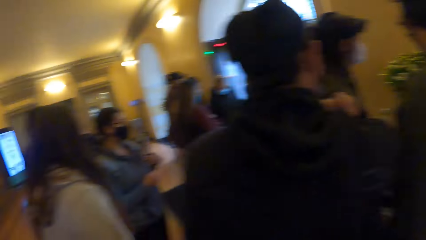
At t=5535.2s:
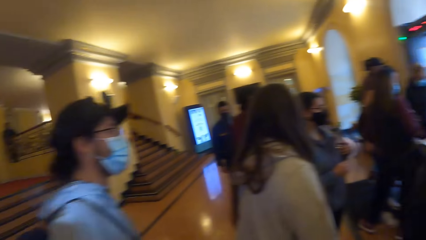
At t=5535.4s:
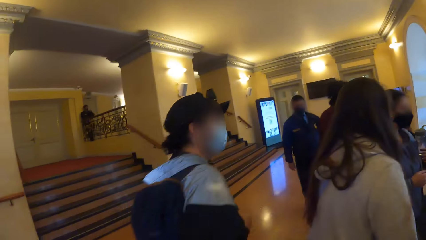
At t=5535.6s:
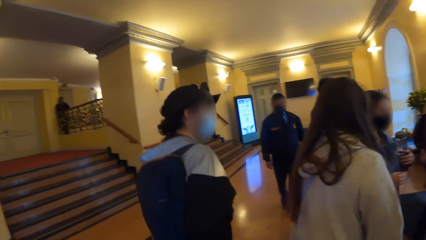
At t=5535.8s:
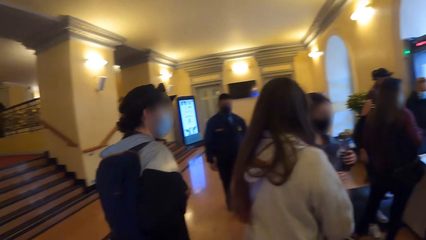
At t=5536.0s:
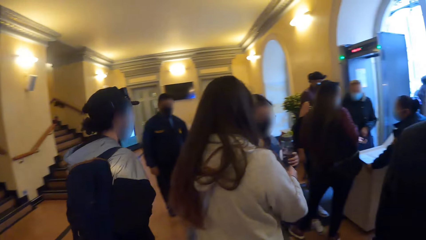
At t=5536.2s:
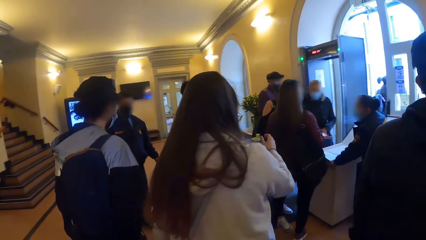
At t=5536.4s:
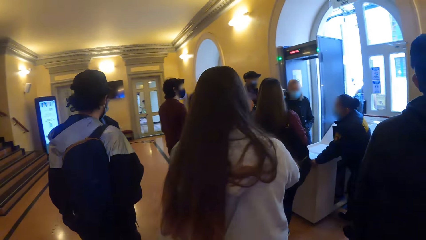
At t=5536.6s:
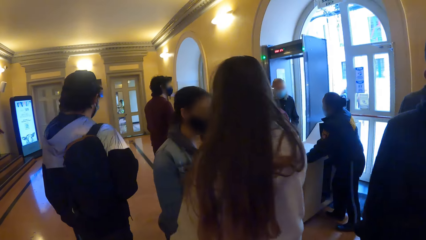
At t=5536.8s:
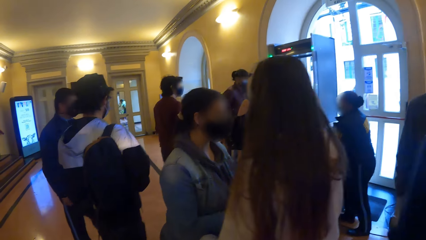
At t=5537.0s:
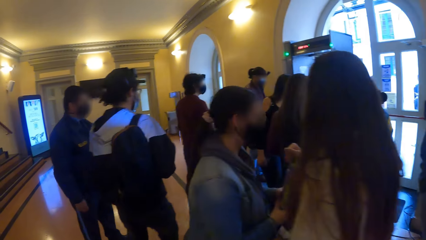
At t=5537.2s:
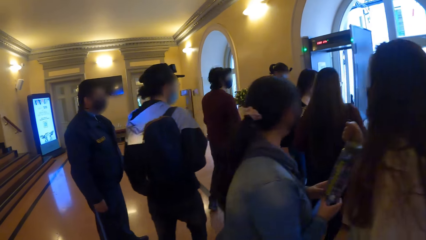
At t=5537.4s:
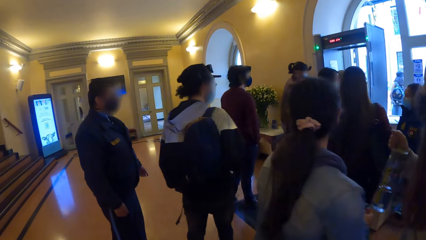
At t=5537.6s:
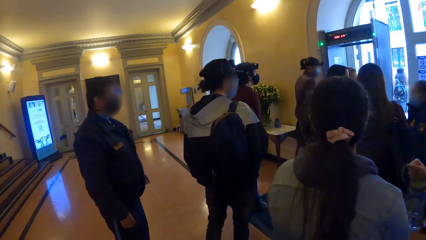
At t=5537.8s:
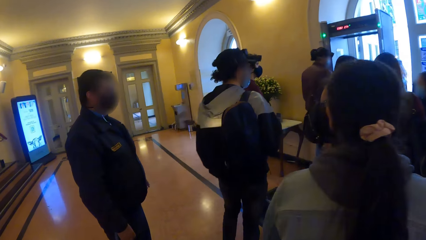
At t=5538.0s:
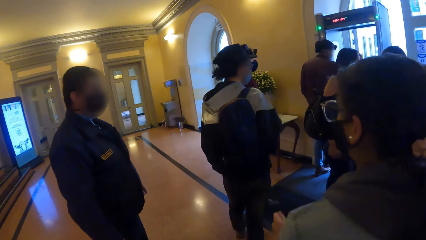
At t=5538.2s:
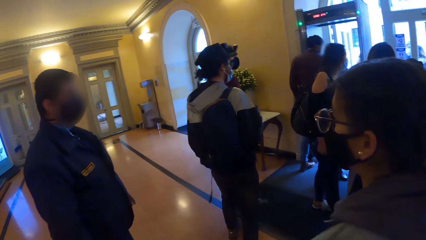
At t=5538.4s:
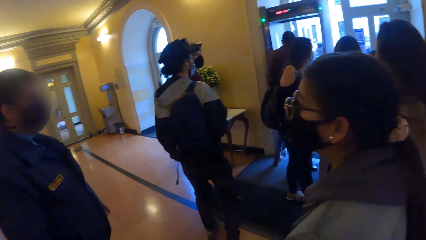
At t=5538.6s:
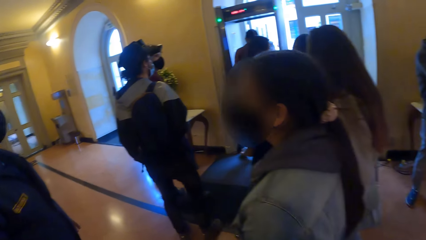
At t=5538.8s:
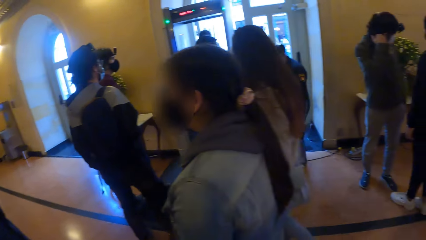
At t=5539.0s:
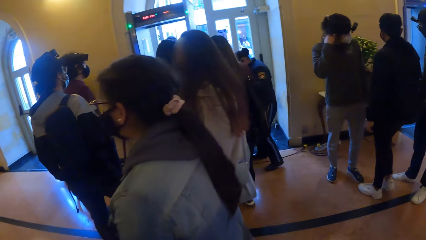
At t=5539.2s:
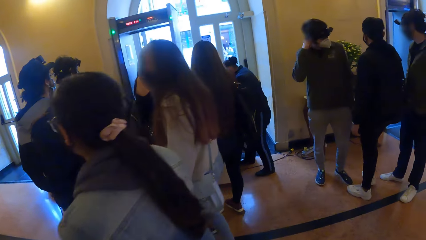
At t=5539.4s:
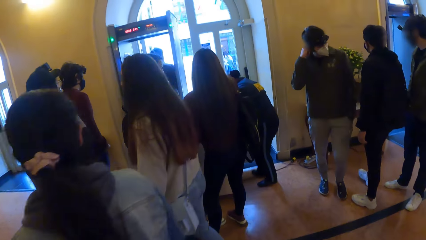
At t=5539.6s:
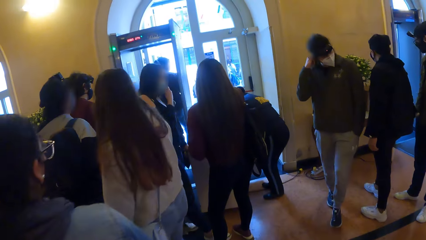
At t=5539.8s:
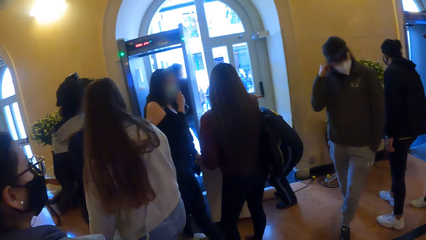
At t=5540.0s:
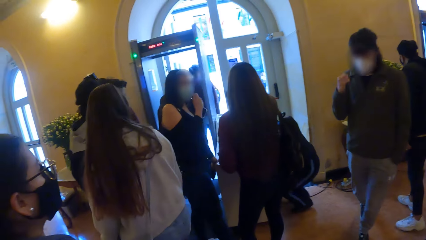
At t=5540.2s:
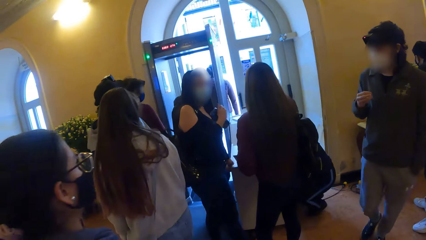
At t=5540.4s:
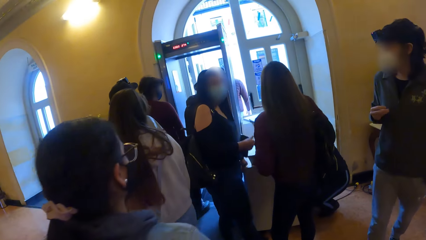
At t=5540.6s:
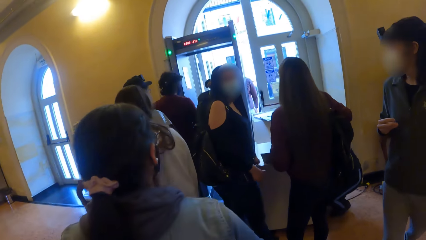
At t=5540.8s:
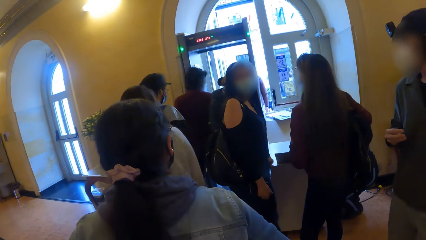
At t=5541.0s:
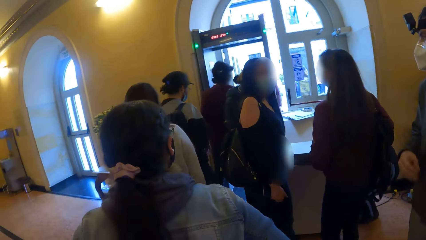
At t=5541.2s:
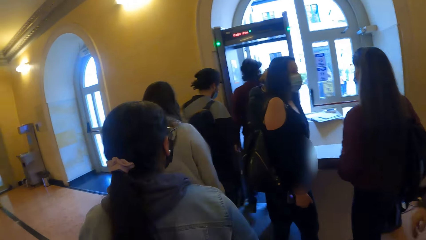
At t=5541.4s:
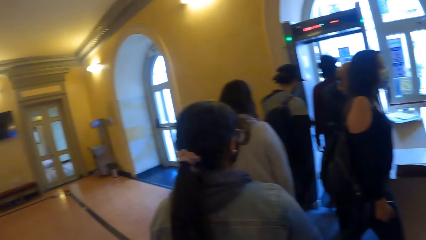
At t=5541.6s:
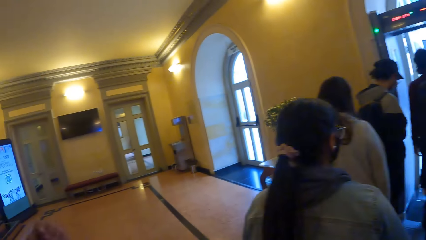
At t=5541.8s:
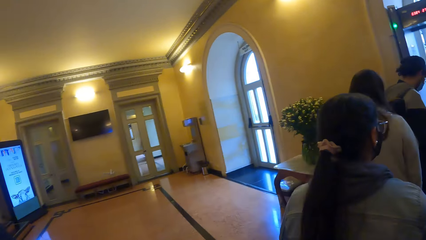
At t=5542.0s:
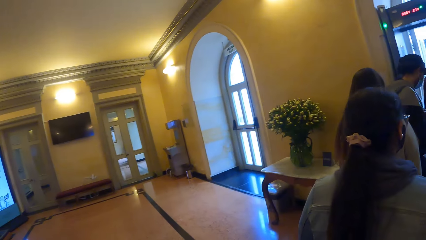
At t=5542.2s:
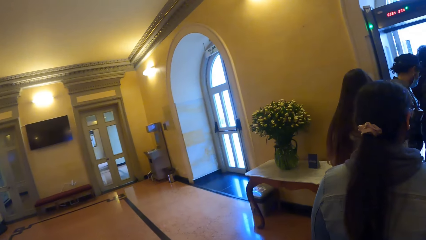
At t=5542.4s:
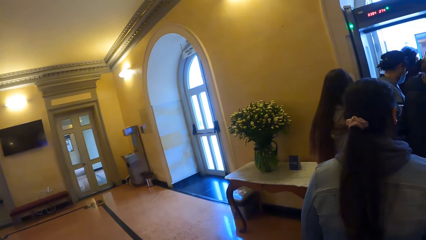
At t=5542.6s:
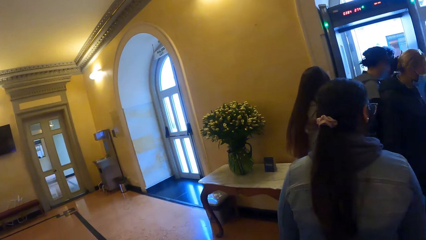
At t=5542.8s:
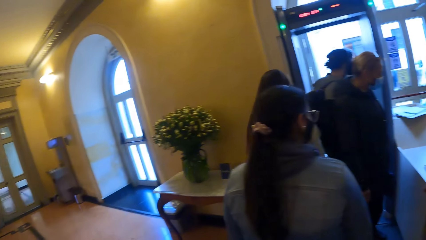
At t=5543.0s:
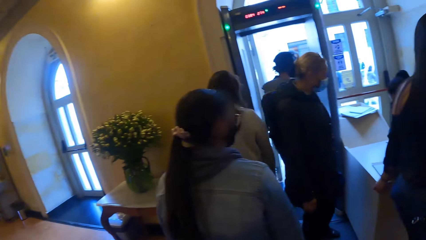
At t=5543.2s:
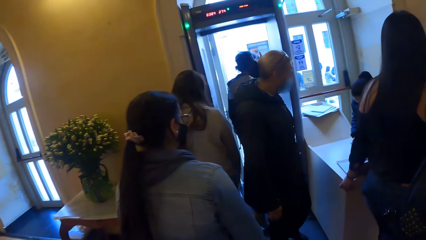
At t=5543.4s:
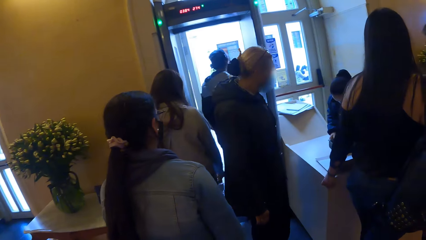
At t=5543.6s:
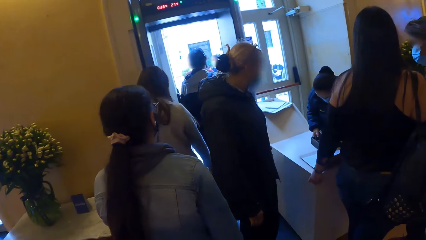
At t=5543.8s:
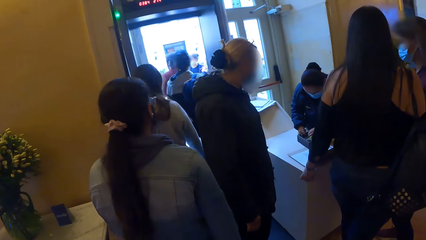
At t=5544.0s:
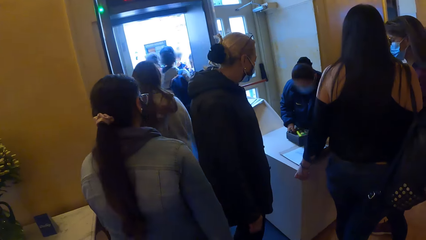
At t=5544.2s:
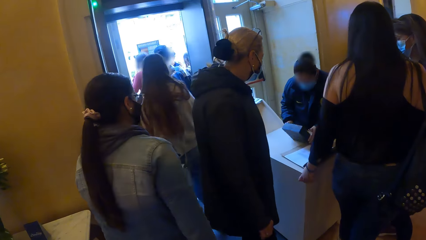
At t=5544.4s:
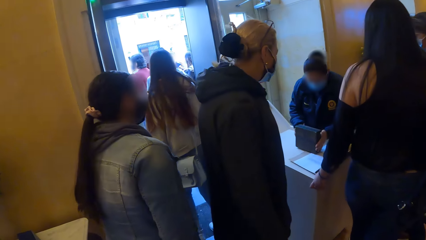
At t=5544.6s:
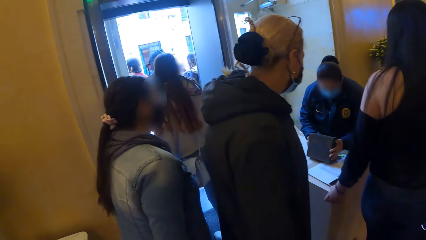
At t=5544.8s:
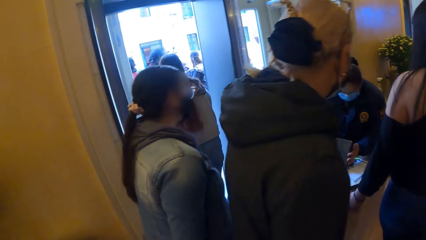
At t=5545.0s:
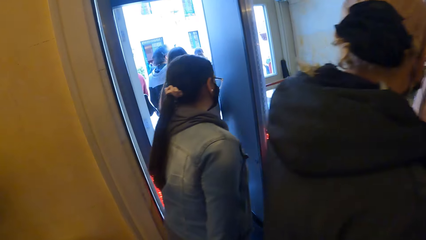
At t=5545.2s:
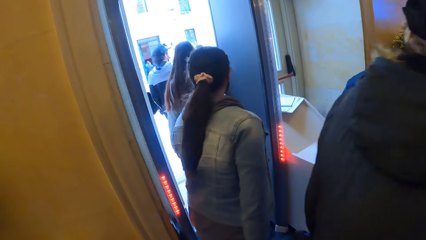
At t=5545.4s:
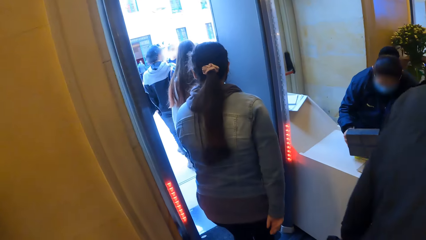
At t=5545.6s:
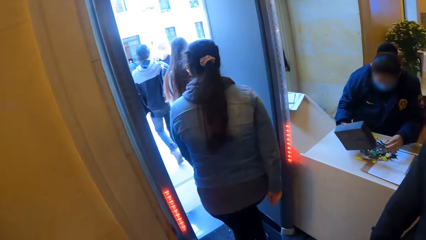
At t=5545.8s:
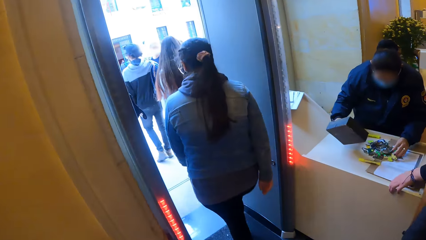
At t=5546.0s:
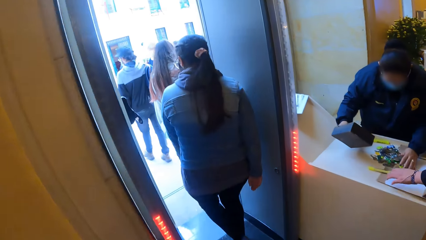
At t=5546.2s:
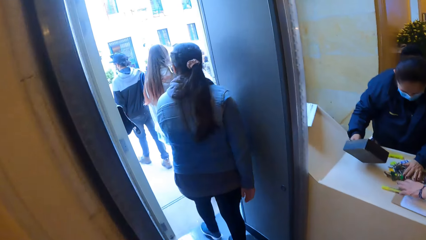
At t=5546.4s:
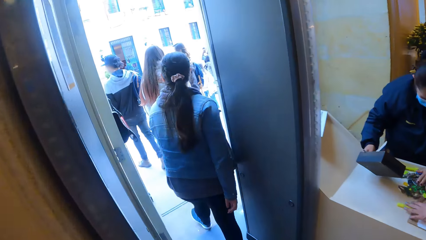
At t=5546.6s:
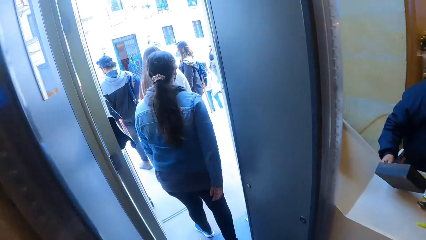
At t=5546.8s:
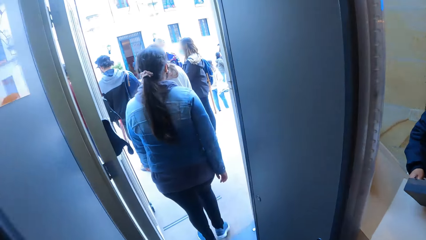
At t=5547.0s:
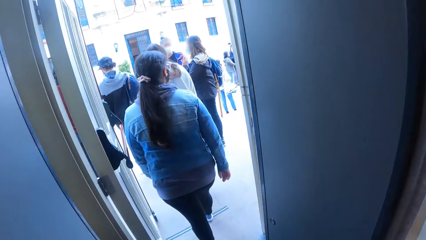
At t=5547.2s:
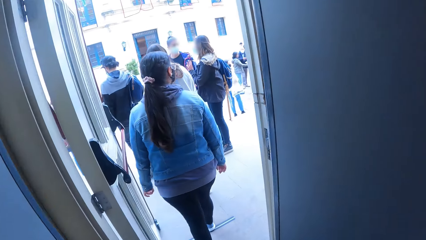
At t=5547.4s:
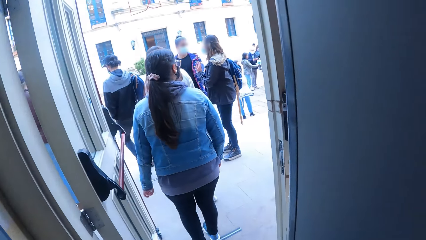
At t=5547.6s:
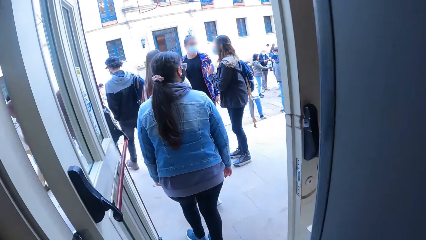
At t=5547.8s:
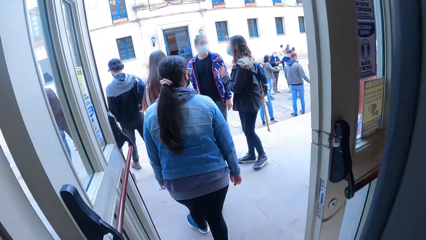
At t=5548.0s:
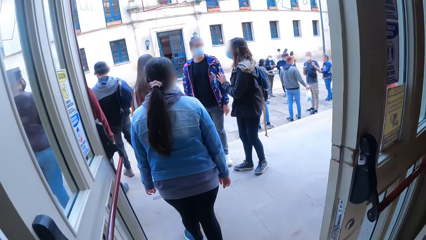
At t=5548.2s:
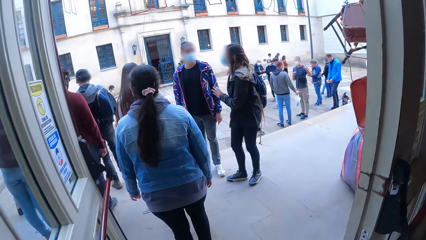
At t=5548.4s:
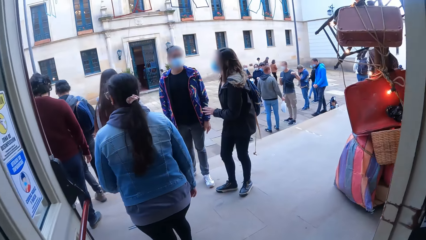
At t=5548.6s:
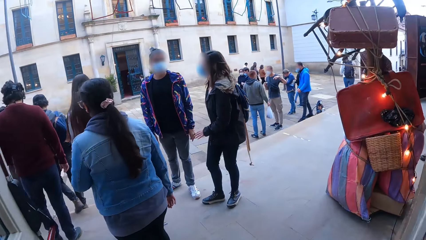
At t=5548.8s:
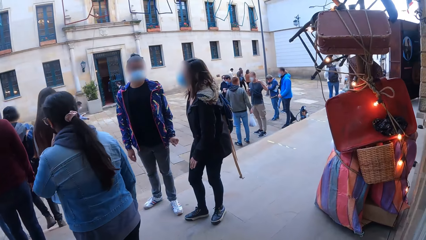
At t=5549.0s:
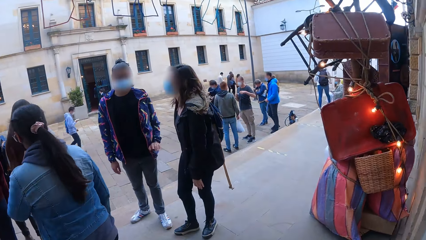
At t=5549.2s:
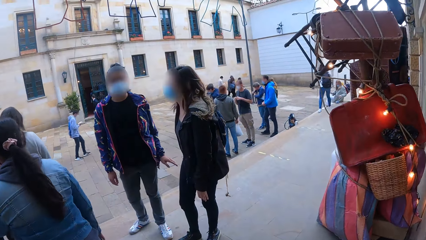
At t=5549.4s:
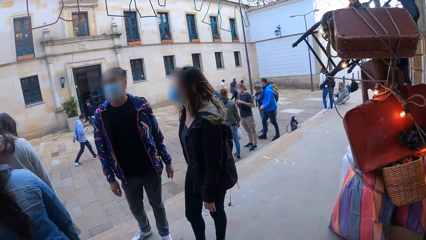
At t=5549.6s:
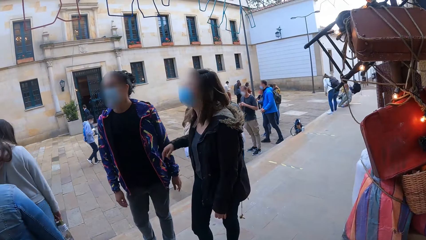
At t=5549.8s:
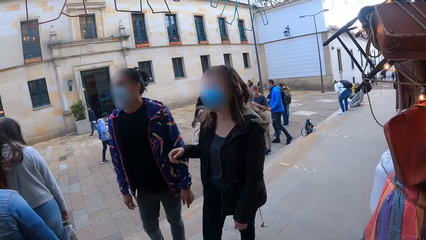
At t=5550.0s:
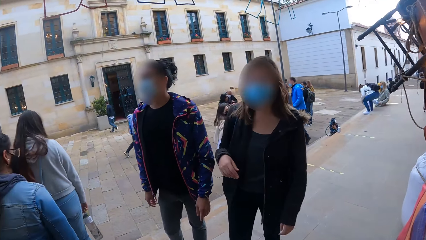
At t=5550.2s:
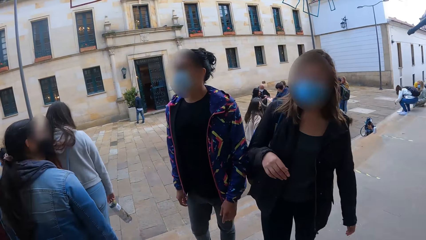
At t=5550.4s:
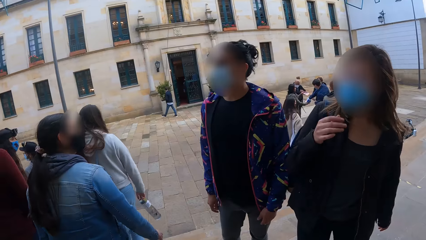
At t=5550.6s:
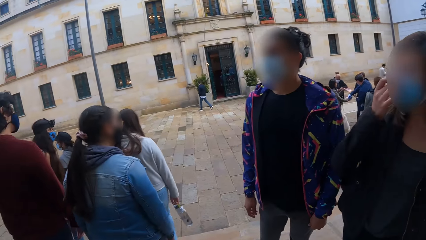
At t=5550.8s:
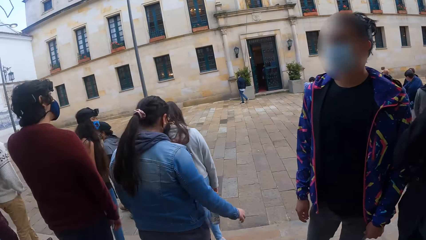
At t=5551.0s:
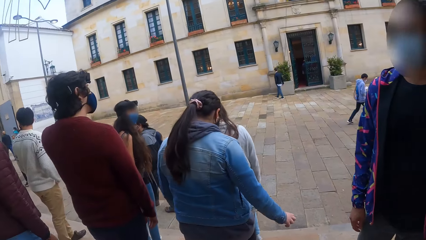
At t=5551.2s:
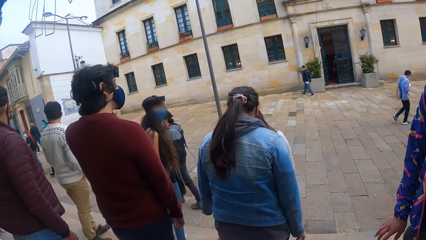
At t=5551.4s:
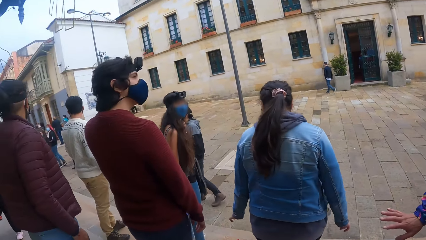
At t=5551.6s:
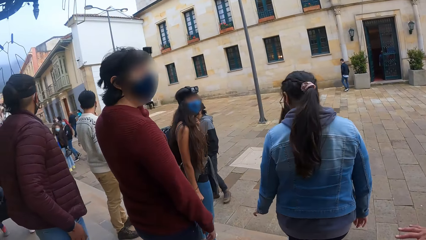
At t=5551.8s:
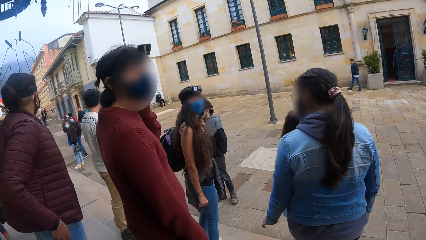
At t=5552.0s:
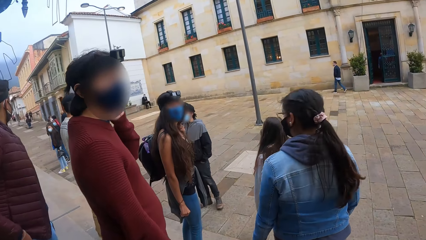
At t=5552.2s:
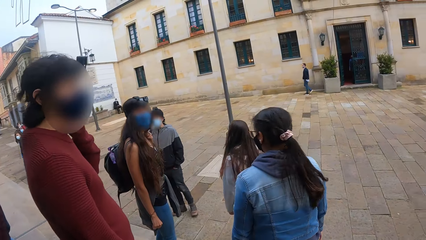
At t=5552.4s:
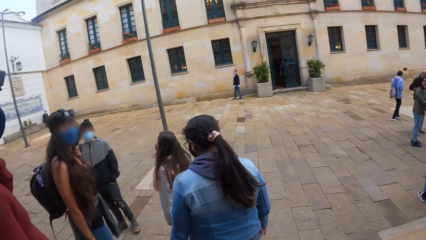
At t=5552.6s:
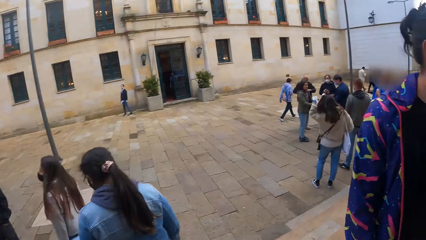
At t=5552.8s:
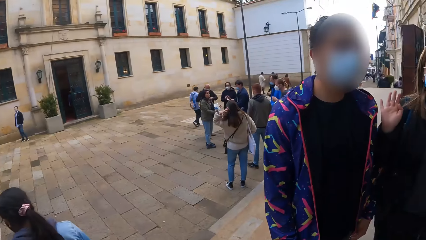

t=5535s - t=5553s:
A woman collects the water bottle from another woman with her right hand. The camera wearer walks. A man touches his hair with his right hand. The camera wearer looks around and walks towards the exit. They look around. They walk outside the lobby. They walk towards the crowd outside. They go down a flight of stairs. Another man touches his hair with his left hand.
